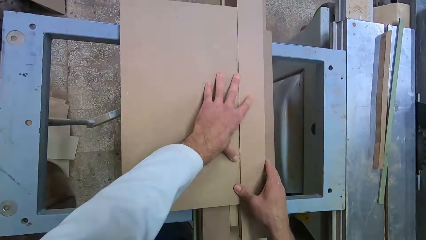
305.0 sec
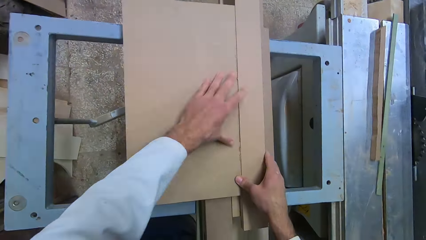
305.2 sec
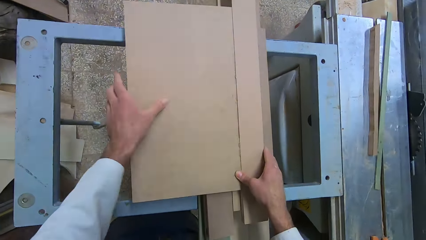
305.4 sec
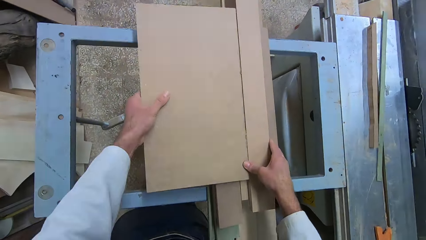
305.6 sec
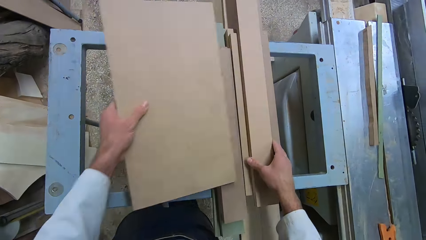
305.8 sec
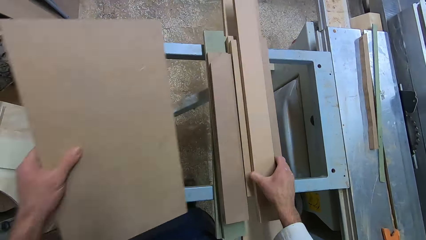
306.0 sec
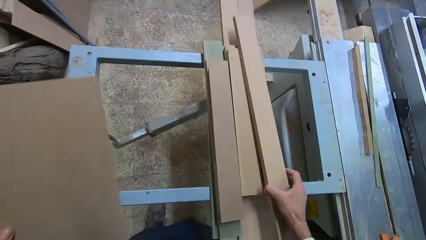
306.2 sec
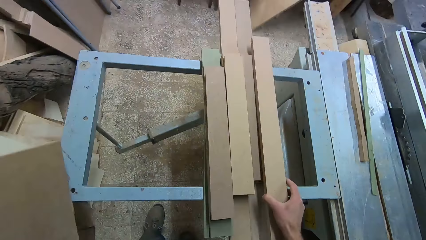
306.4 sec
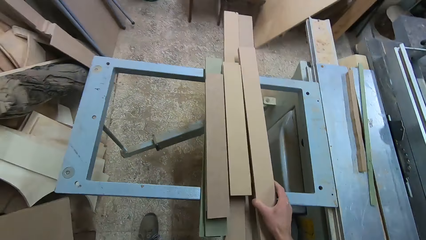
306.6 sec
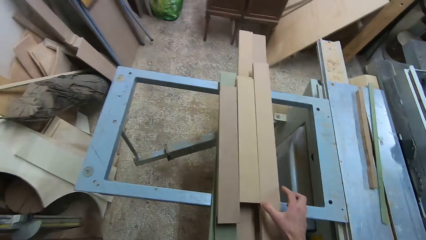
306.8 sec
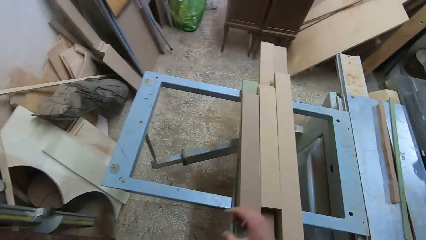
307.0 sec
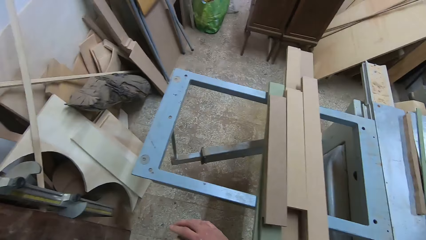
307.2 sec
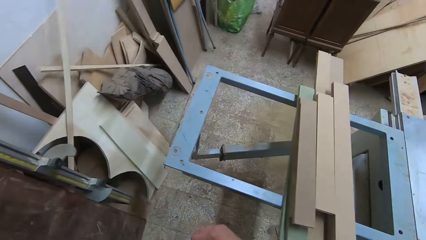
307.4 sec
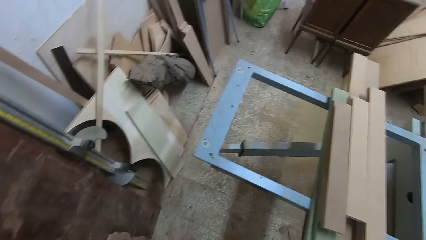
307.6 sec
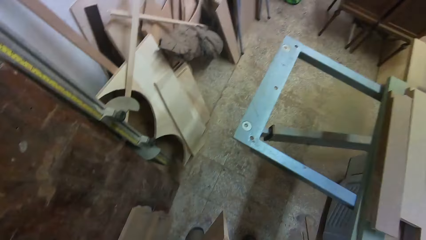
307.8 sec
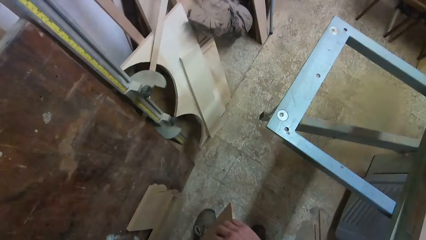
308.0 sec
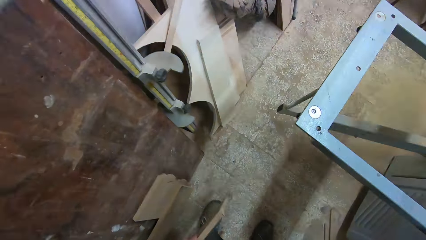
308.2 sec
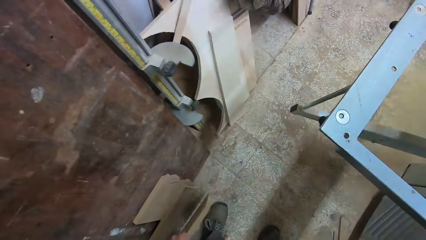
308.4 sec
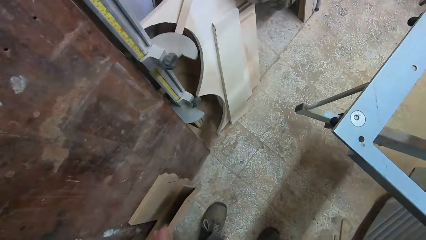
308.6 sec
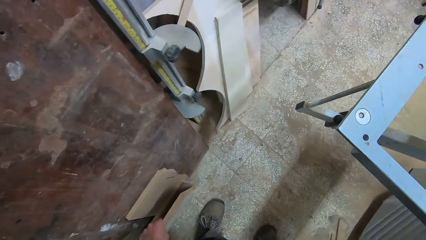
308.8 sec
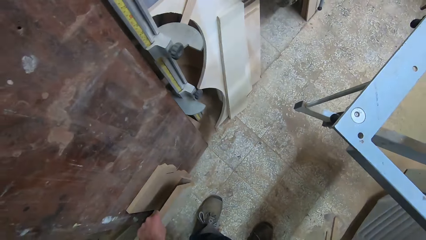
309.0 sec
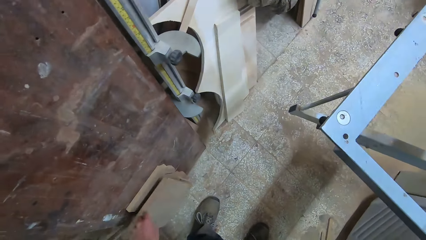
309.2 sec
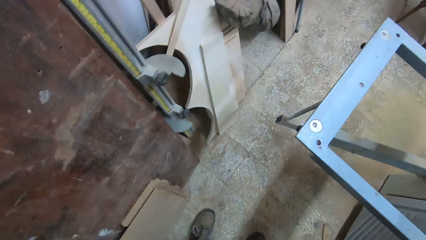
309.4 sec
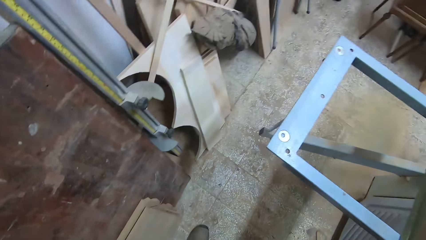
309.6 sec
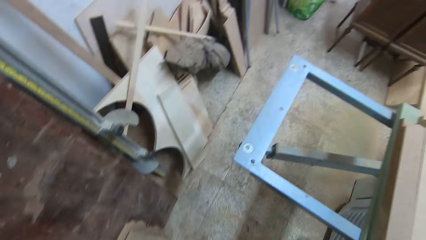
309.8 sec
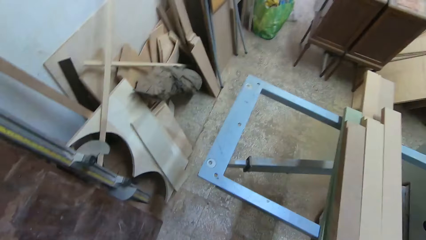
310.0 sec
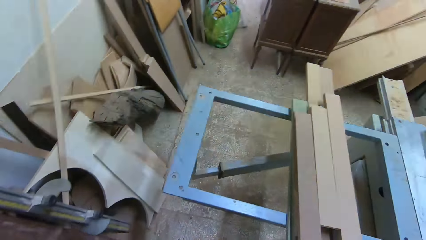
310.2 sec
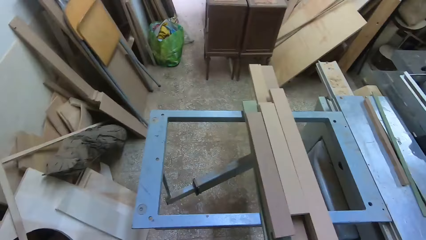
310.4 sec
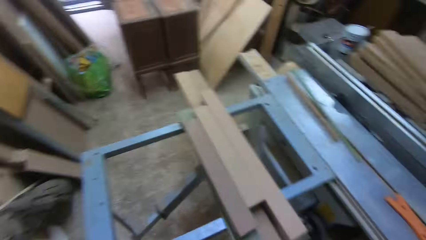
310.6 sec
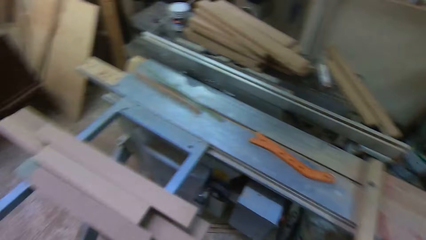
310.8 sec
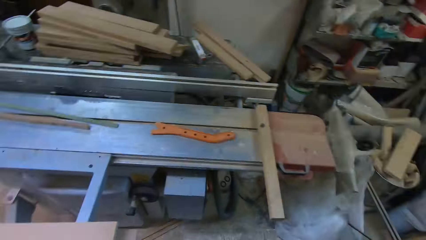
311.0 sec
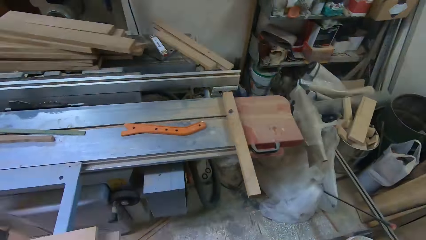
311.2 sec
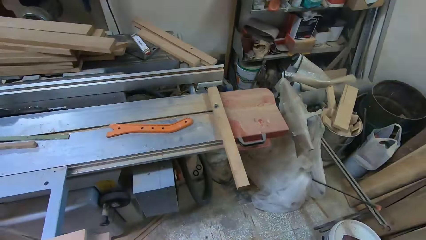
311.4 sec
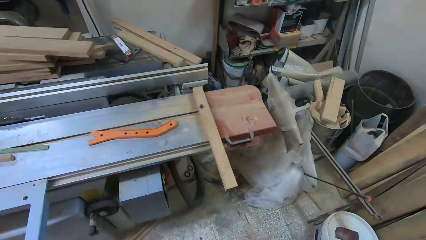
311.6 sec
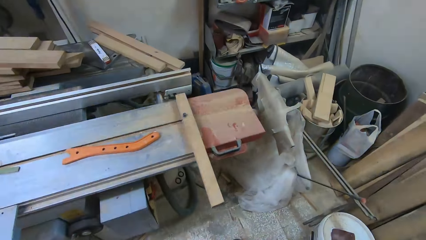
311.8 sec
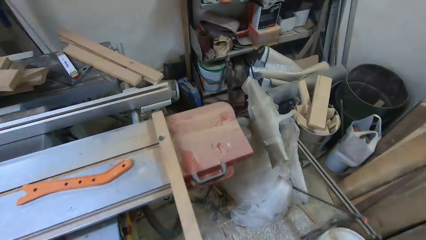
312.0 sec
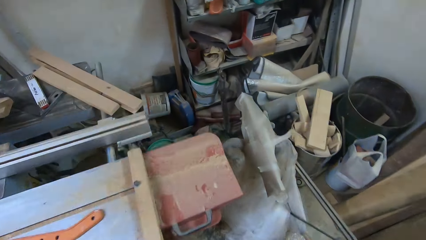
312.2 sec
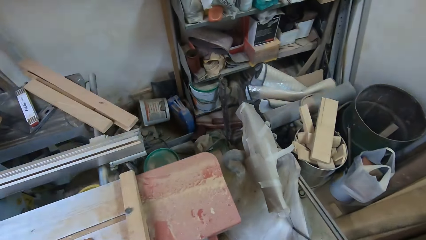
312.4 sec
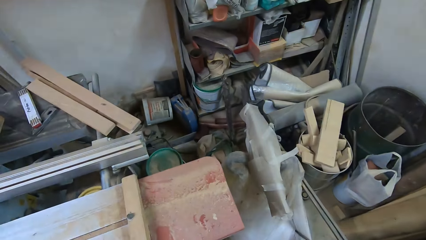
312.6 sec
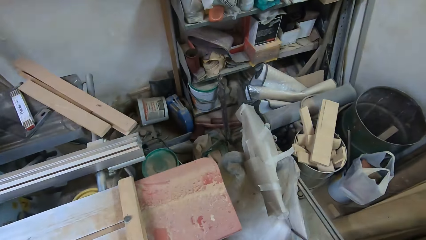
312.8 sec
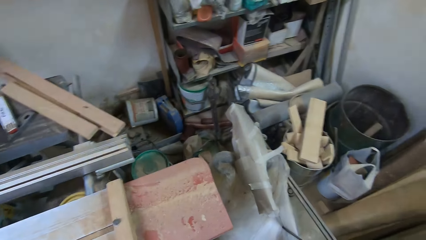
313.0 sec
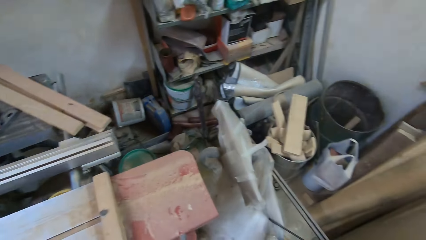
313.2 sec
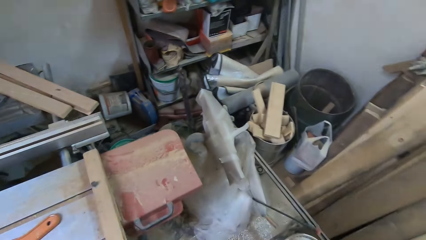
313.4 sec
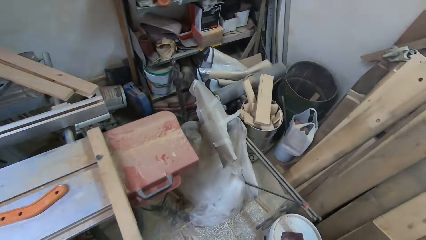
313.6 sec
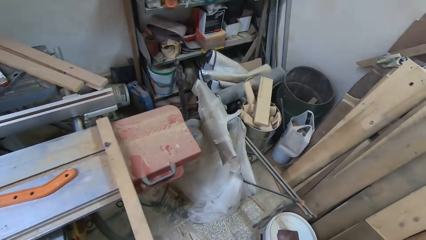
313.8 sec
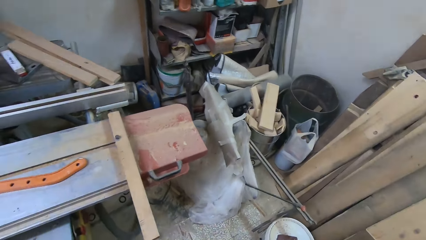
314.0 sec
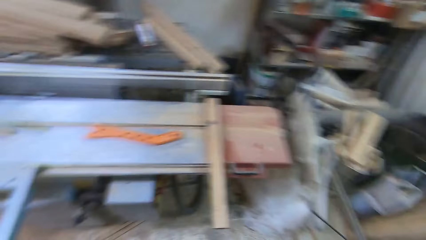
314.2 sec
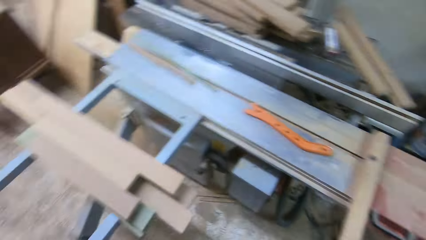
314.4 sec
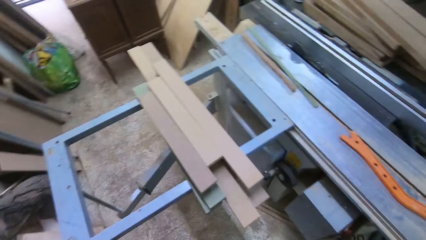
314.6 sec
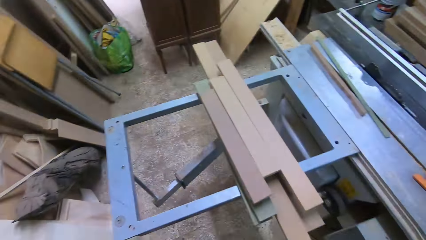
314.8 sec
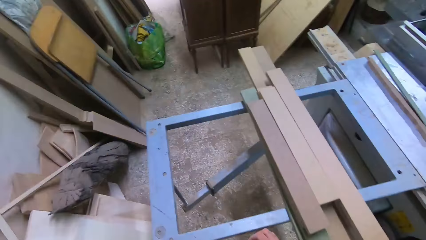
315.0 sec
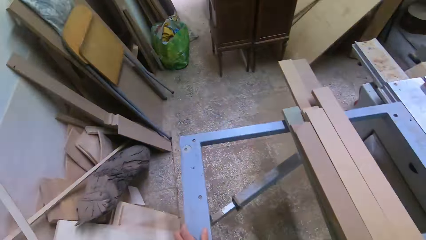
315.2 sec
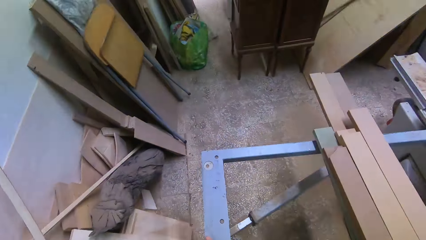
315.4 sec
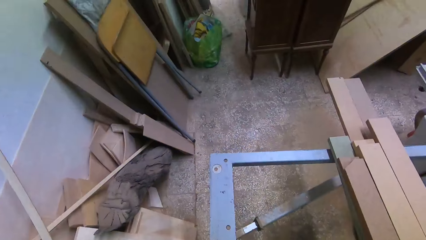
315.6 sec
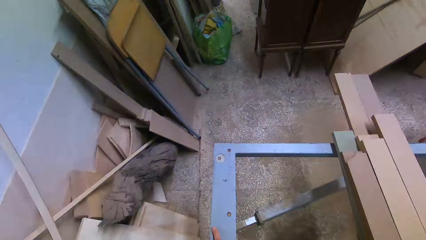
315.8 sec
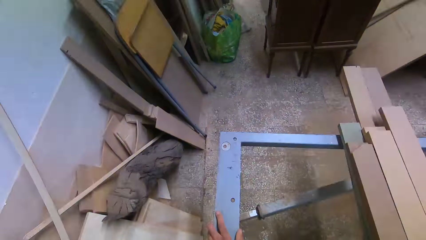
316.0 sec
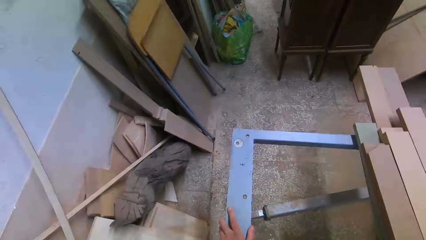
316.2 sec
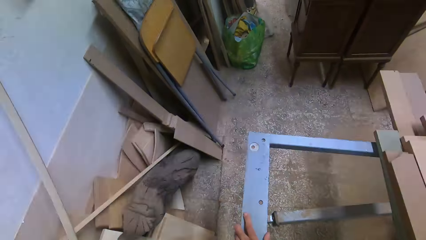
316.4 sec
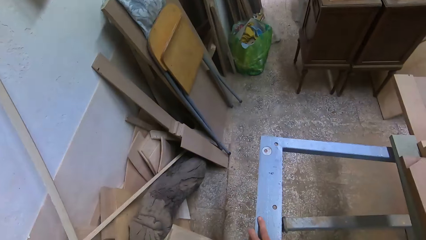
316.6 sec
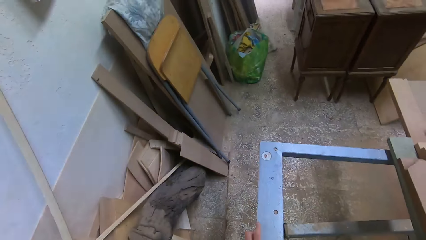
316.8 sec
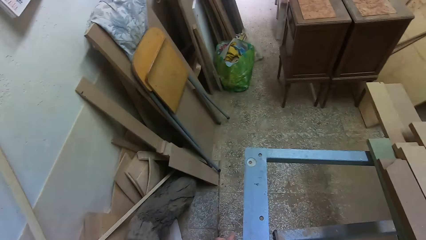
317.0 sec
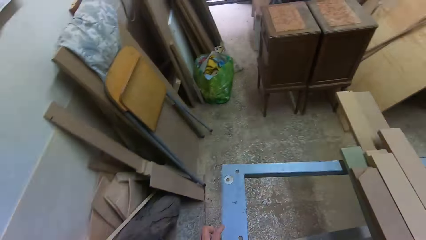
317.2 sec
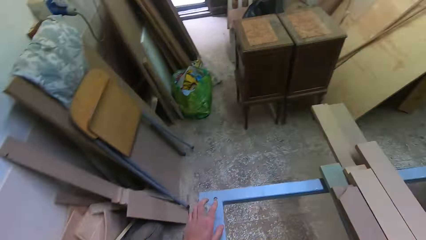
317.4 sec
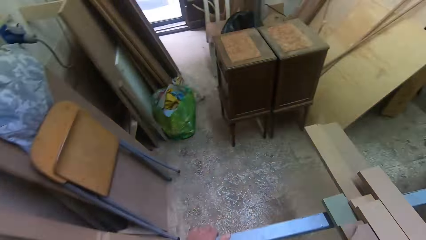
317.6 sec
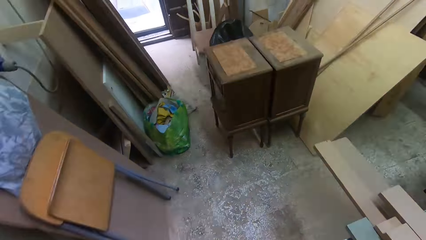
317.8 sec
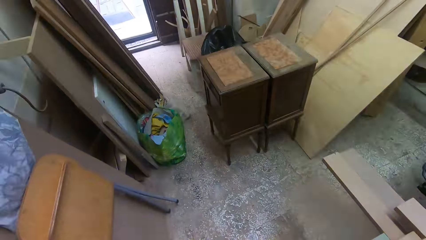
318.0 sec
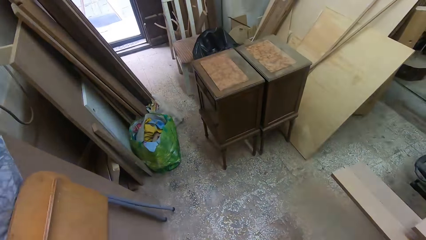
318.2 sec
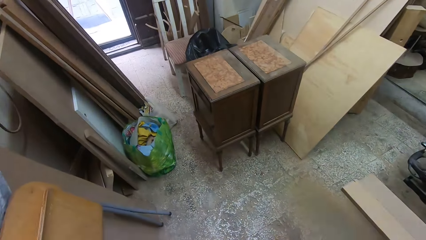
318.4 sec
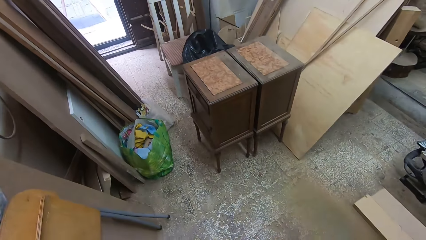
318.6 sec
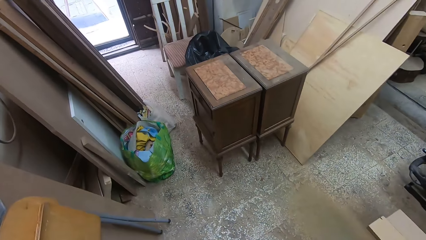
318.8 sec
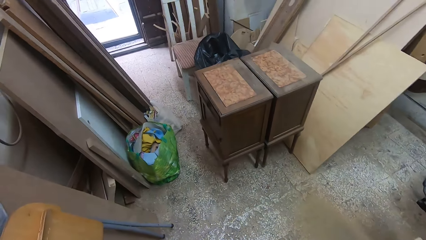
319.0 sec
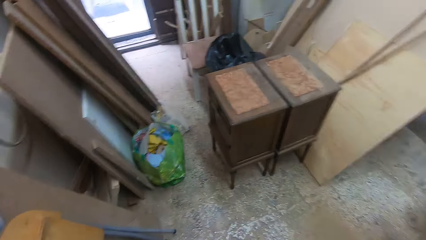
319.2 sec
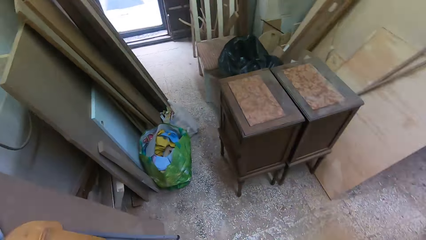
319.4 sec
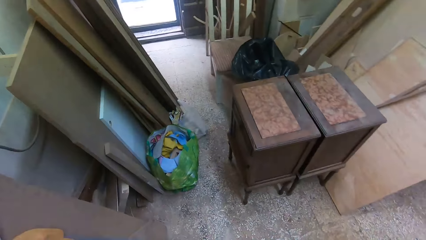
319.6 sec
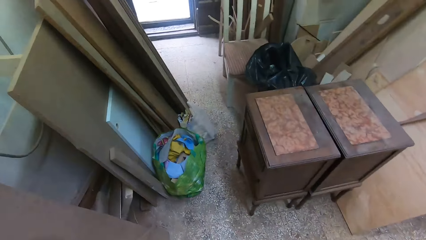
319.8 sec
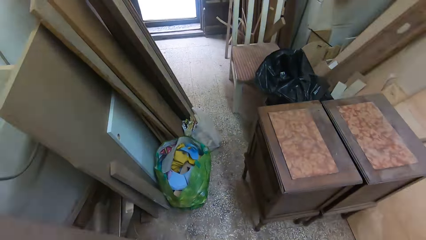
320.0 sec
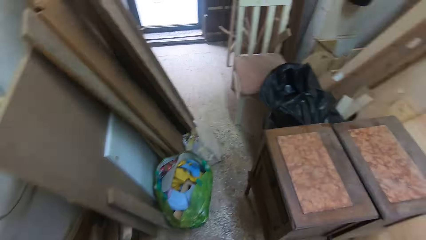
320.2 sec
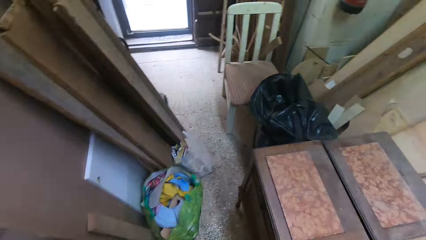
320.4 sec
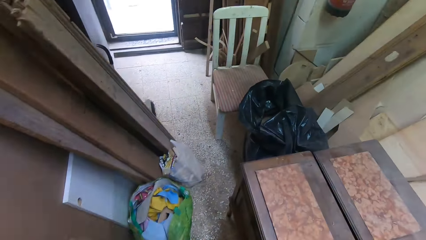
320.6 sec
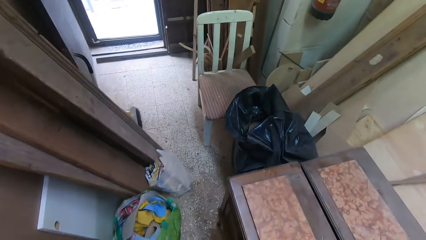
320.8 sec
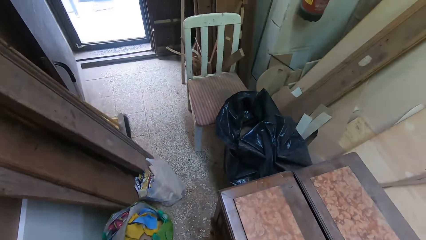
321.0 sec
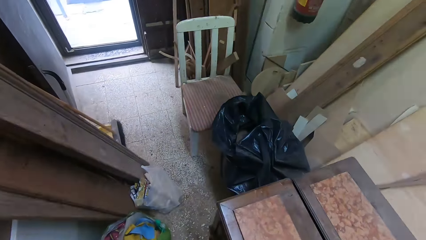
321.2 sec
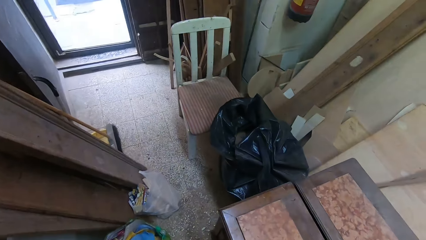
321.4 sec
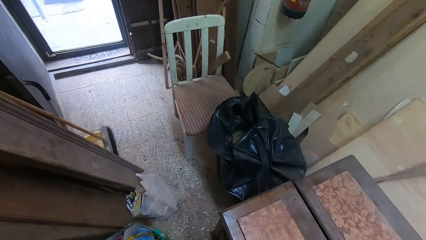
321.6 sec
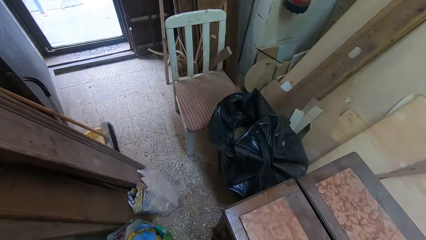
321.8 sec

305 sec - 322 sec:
The camera wearer takes away the plank. They drop a piece of wood on the floor. They look around the workshop. They walk around the workshop.
